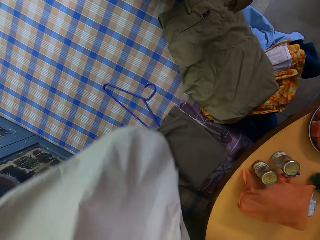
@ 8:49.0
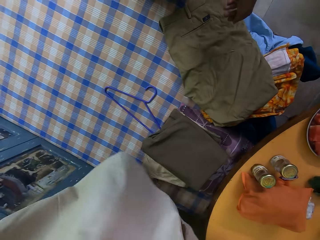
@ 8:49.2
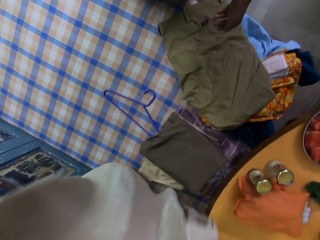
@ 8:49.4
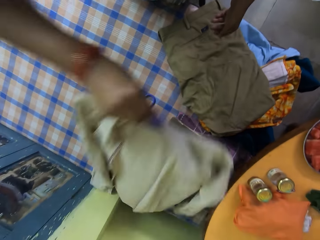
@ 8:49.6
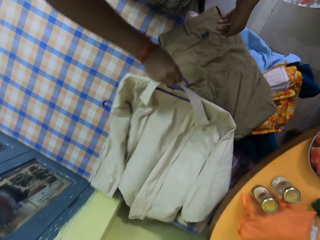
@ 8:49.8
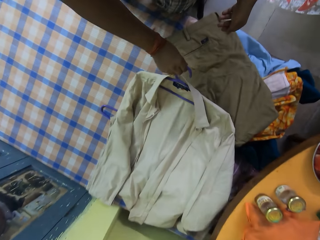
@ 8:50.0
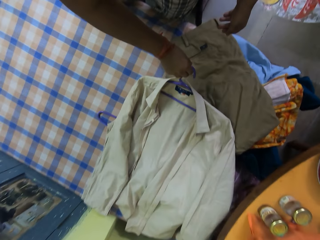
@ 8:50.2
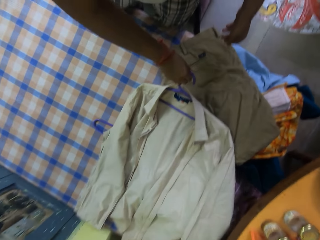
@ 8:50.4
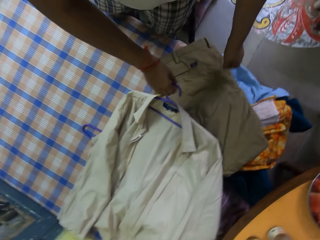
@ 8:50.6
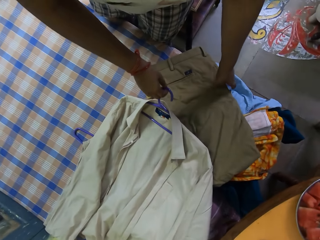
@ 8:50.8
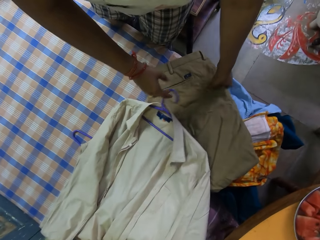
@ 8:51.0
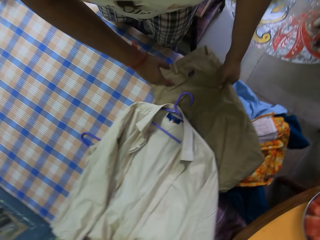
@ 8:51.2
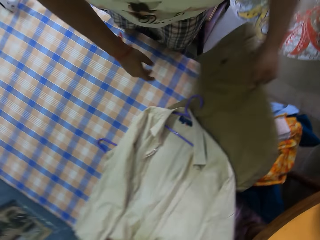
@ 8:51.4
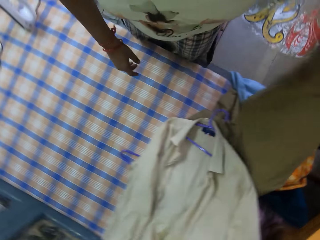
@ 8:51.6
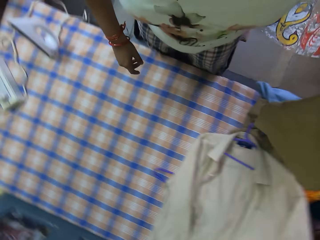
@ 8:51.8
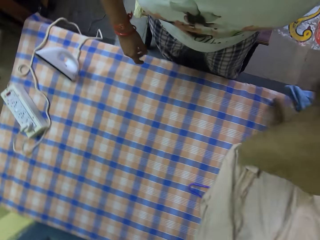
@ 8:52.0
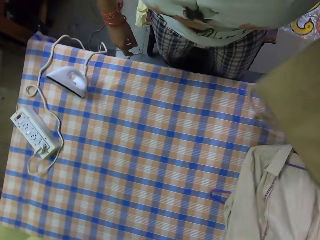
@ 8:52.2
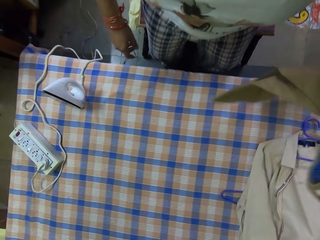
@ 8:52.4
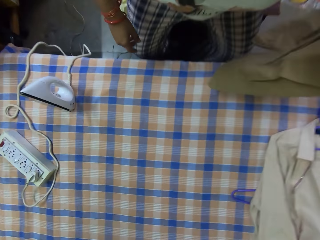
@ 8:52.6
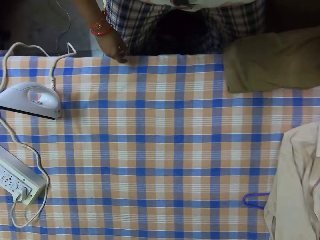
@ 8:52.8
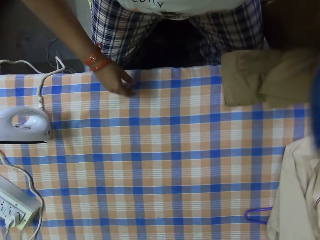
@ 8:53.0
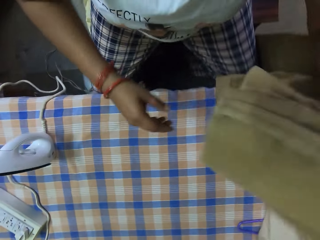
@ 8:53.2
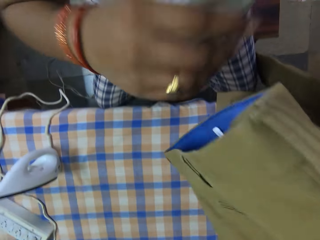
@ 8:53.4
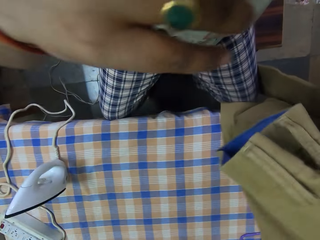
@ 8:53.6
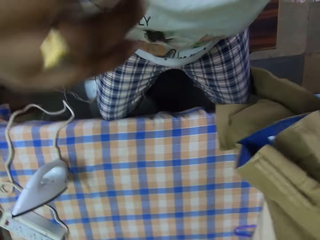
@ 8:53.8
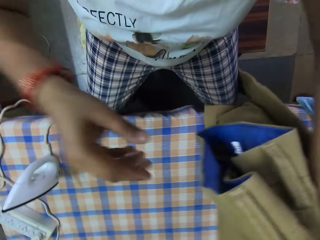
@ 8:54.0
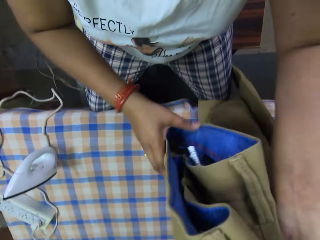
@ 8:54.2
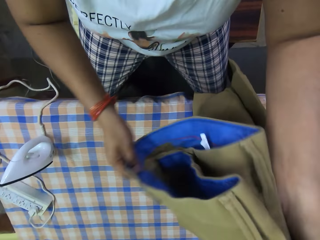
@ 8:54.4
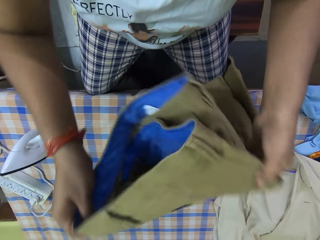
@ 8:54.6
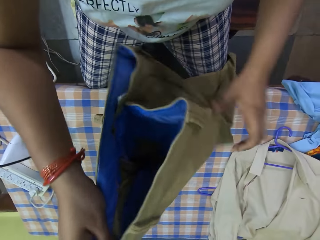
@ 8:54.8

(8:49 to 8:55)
The camera wearer drops the shirt on the ironing board with her right hand. She picks up a trouser from the ironing board with her left hand. She touches her face with her right hand. She unfolds the trouser with her hands.

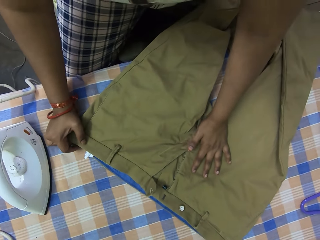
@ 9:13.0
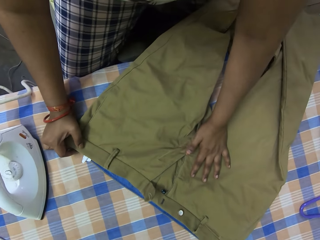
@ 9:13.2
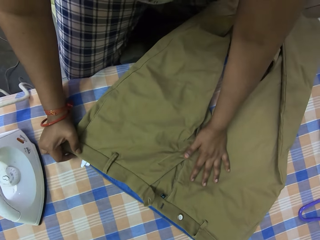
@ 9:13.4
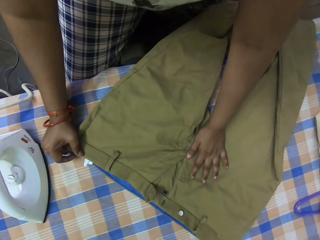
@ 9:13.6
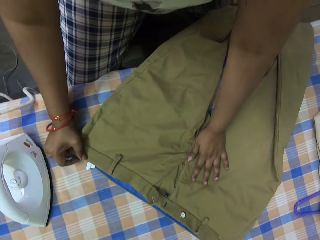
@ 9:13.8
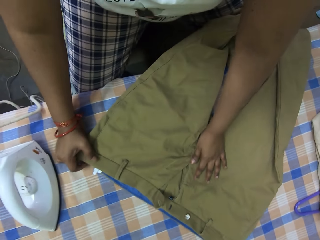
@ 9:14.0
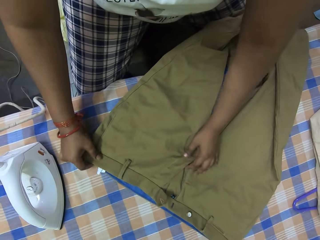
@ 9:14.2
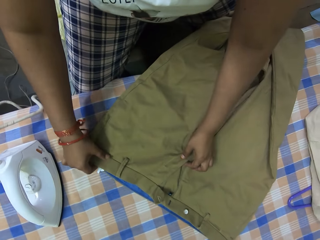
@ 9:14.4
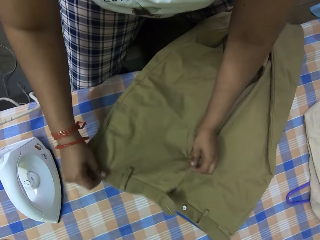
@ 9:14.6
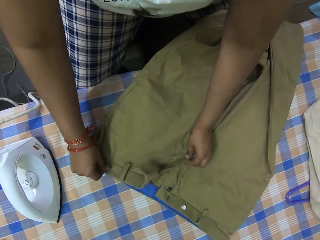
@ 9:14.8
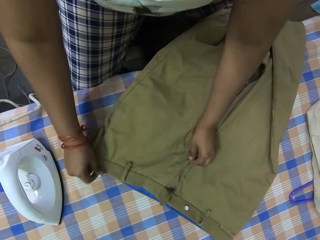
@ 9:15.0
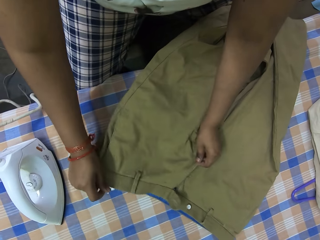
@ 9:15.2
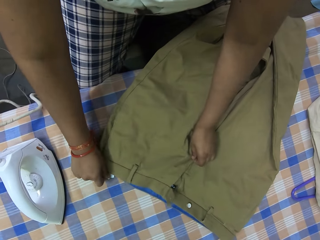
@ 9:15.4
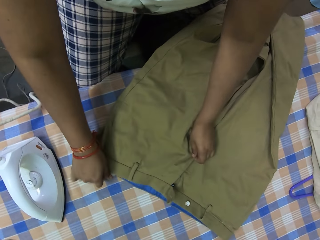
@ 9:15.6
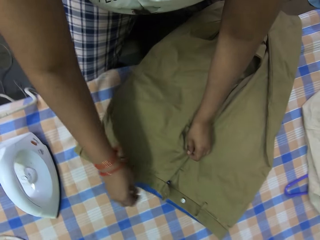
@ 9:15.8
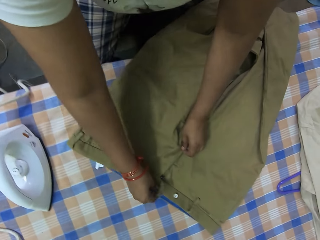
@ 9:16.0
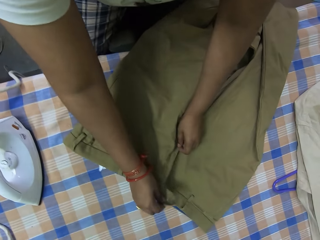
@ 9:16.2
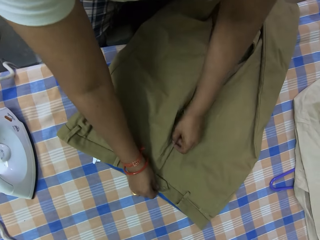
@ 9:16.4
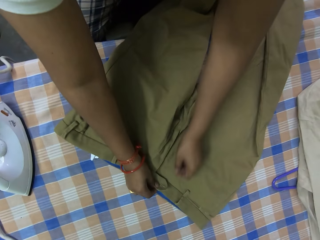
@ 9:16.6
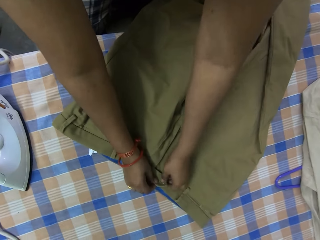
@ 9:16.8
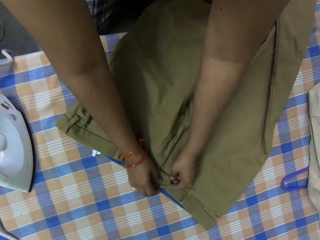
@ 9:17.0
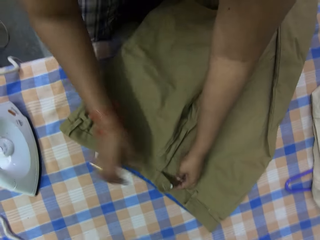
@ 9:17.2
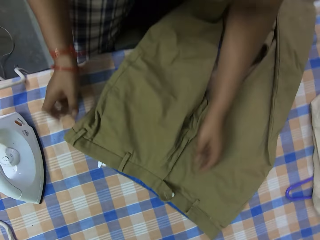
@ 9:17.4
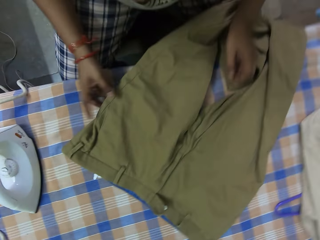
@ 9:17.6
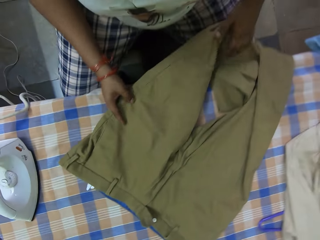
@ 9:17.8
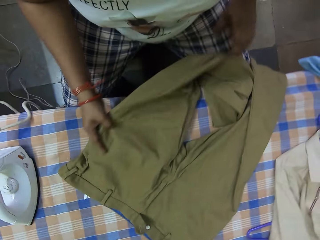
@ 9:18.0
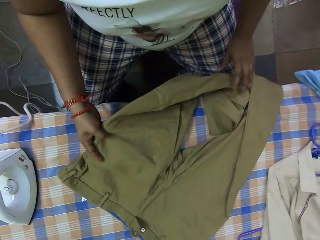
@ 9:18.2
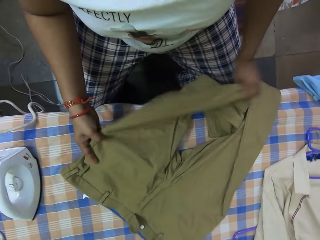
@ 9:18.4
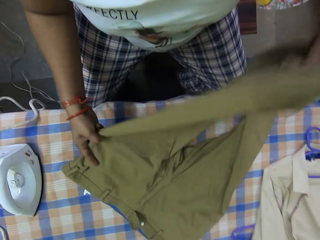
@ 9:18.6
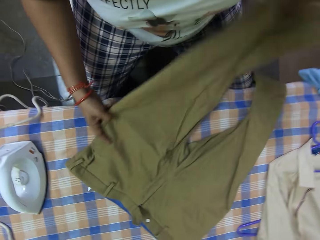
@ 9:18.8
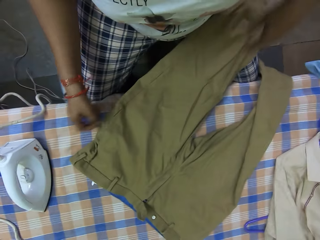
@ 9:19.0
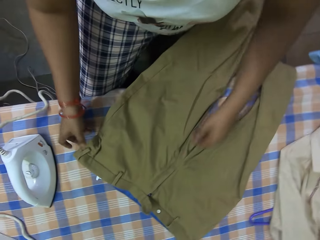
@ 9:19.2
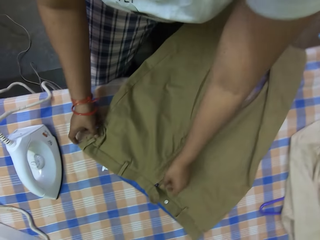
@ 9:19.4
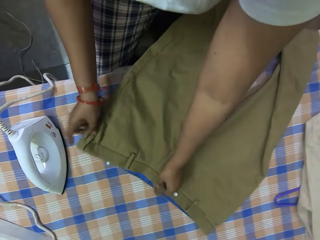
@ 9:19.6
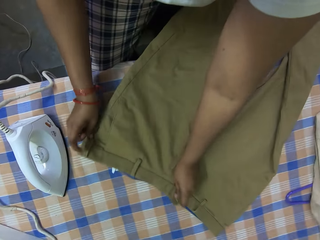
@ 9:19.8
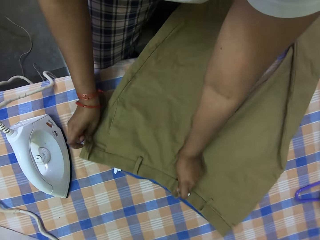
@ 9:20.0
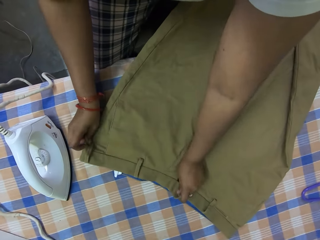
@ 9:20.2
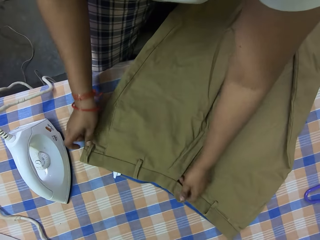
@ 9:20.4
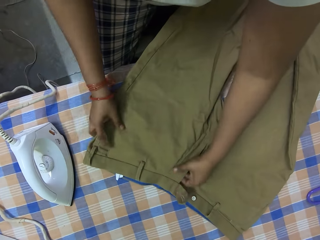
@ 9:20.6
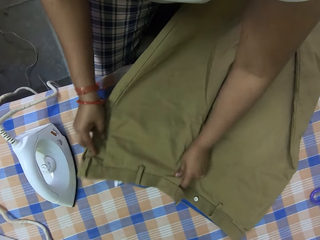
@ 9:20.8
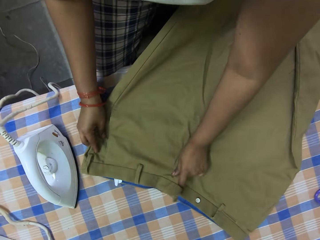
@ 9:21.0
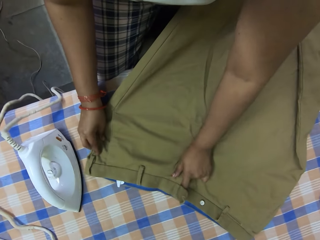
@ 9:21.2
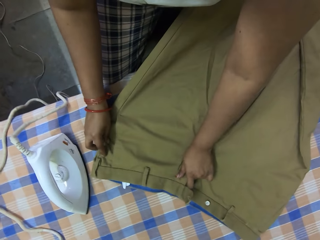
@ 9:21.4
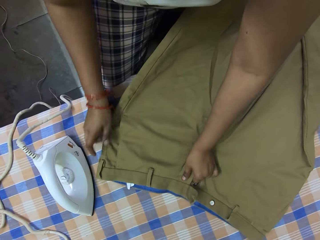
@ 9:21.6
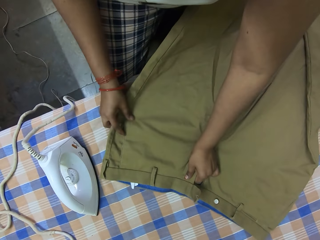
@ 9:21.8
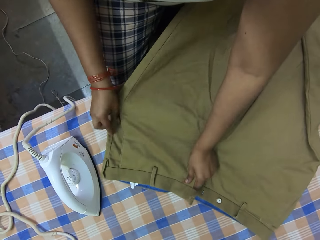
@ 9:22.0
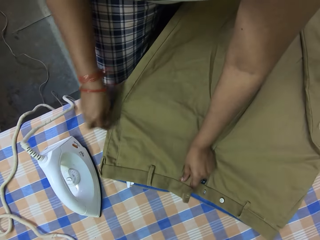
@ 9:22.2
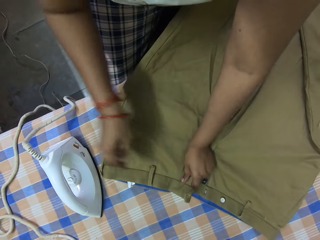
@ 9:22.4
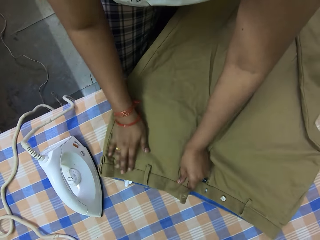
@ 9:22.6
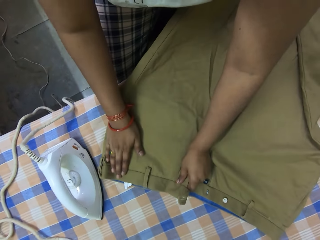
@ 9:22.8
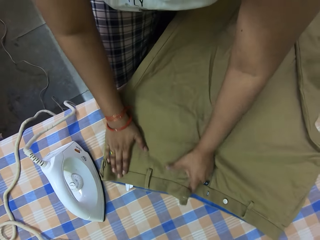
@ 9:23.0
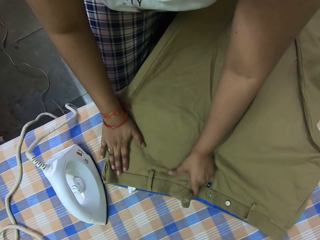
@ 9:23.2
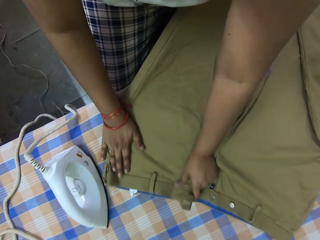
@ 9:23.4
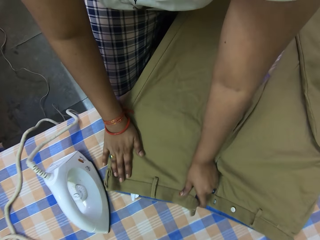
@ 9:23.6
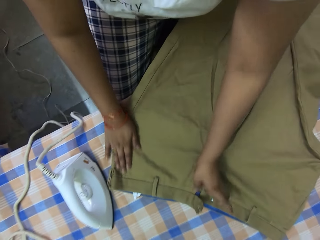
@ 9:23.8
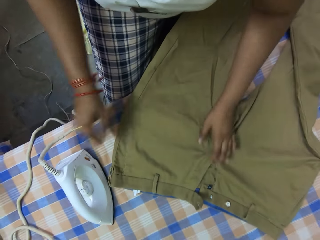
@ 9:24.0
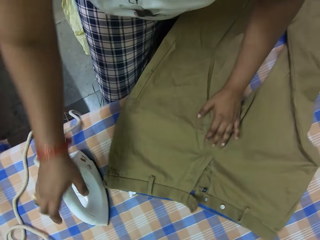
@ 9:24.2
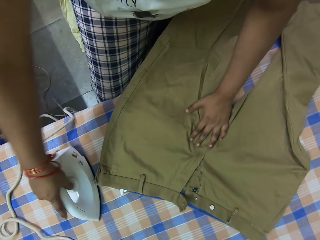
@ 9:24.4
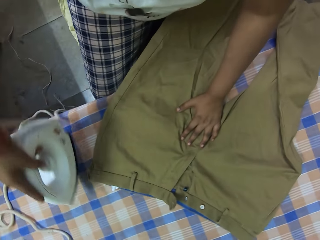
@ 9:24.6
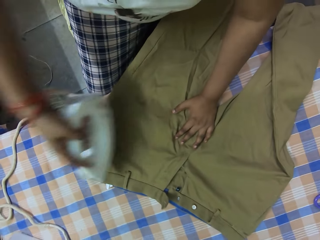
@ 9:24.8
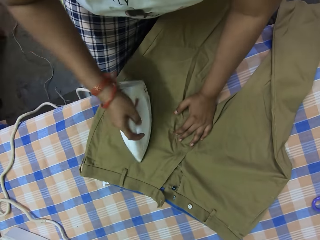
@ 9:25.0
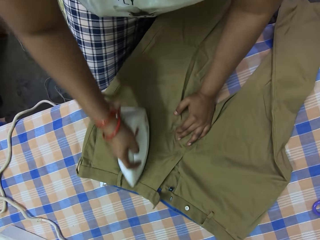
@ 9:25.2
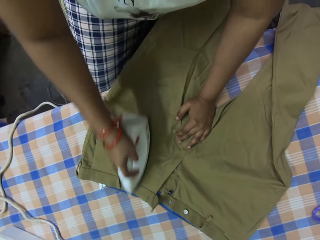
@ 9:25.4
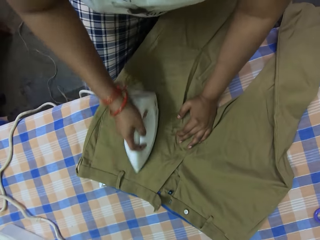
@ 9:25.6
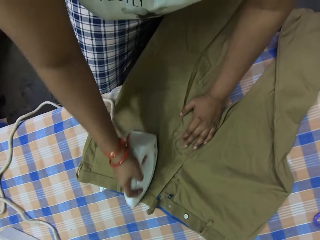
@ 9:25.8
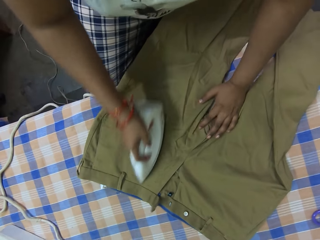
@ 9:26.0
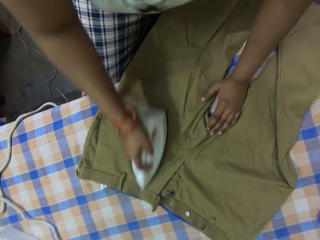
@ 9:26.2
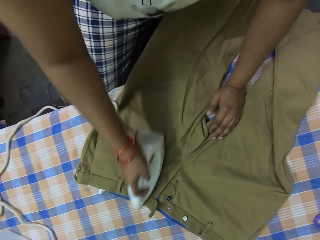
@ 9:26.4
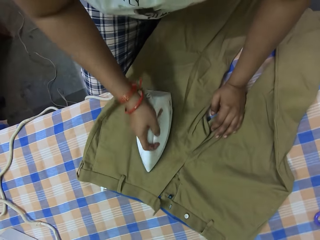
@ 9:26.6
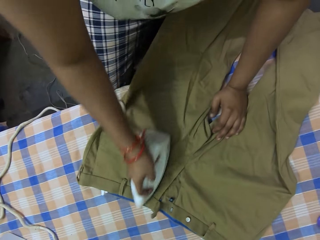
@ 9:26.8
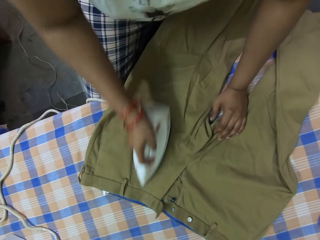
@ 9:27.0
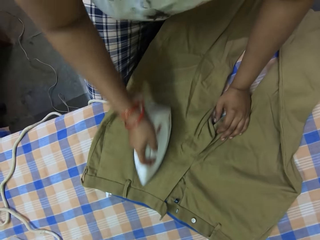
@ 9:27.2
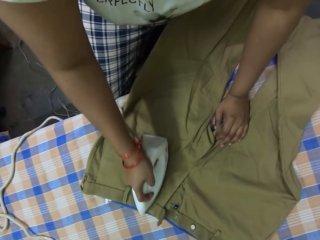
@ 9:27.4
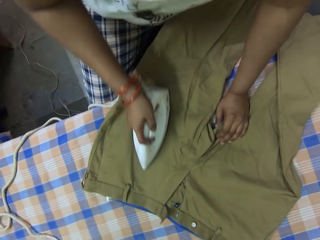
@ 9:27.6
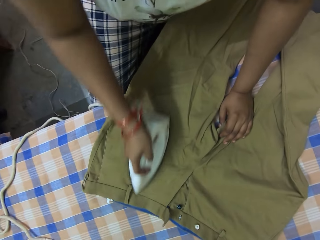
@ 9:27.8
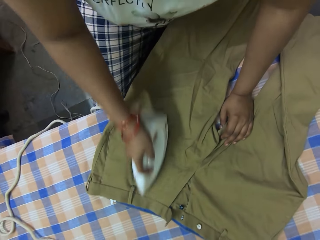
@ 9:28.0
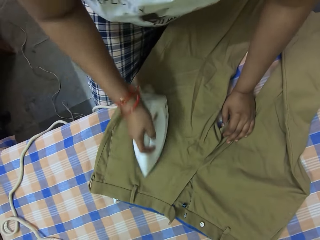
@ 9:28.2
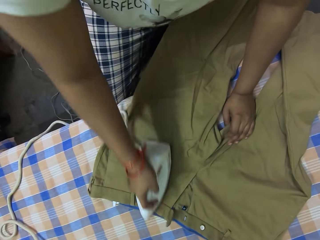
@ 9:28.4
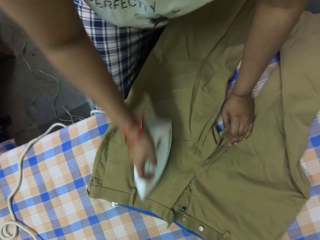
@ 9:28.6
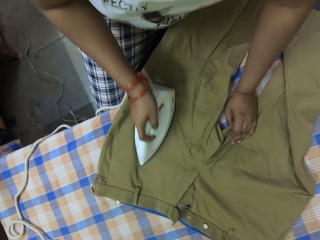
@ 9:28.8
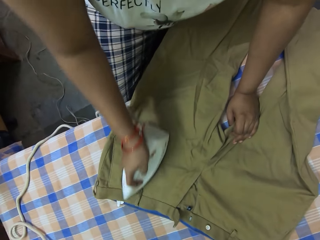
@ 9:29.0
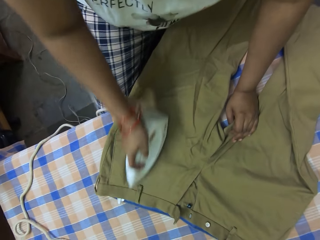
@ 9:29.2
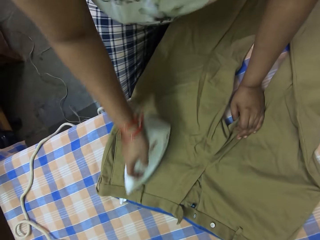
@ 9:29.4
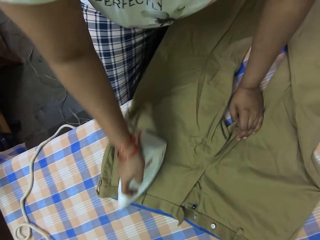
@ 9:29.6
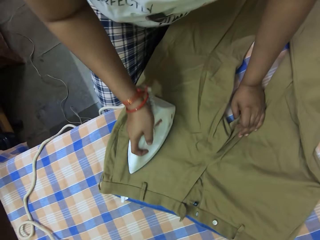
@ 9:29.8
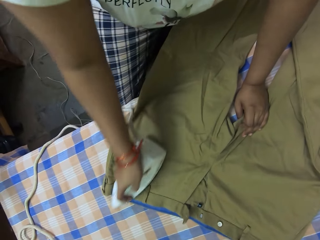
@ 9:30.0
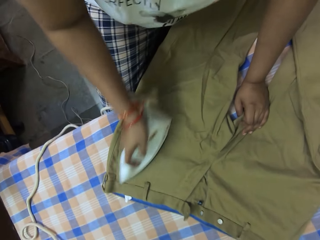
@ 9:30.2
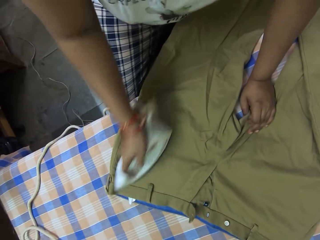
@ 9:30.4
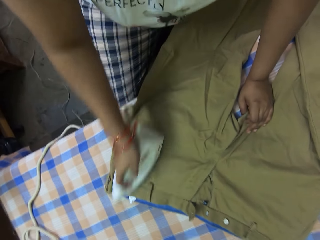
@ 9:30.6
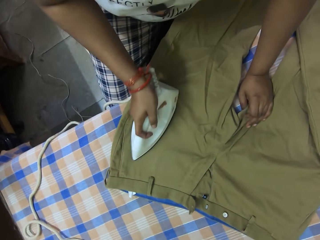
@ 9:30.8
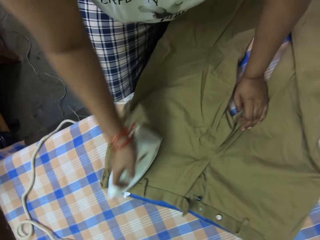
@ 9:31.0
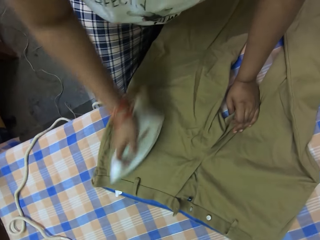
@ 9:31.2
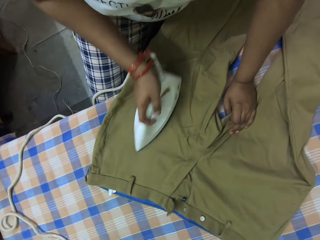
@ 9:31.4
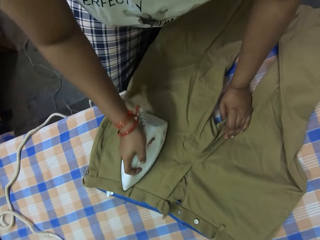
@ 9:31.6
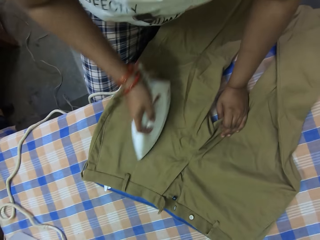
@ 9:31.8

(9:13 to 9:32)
The camera wearer adjusts the trouser on the ironing board with her hands. The woman takes the electric iron from the ironing board with her right hand. She irons the pair of trousers on the ironing board with the electric iron in her right hand.
